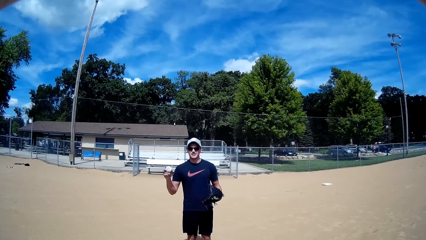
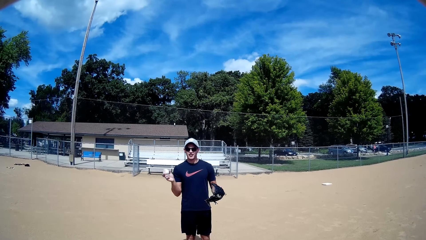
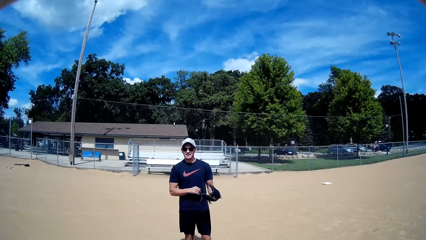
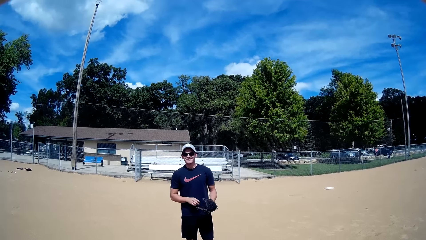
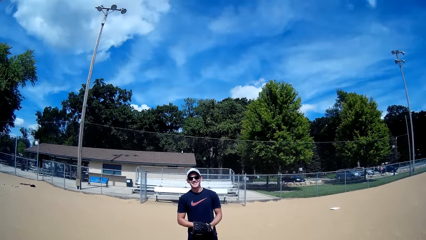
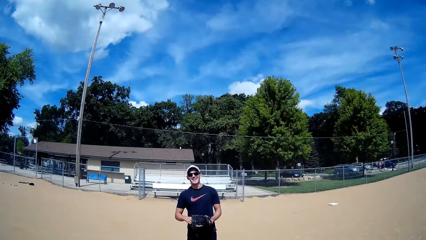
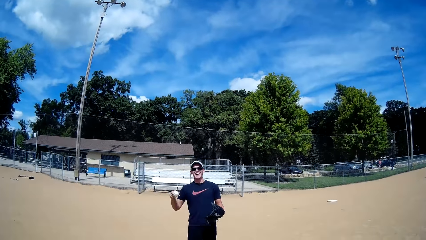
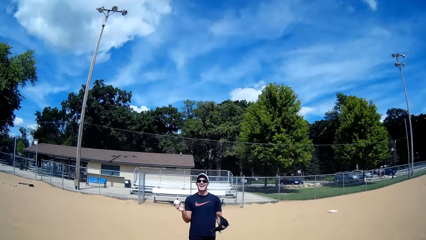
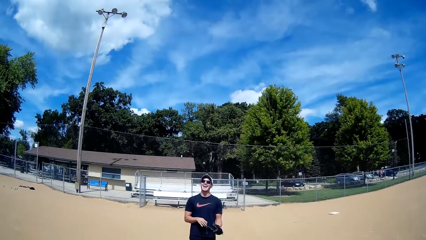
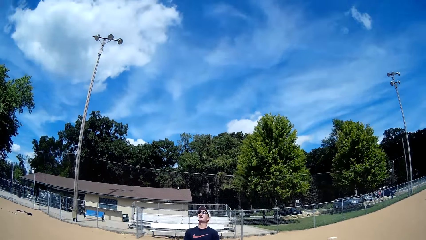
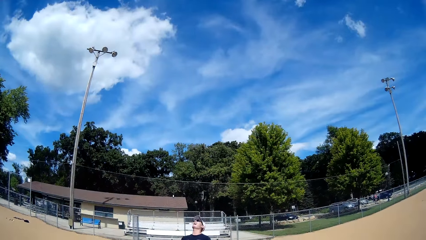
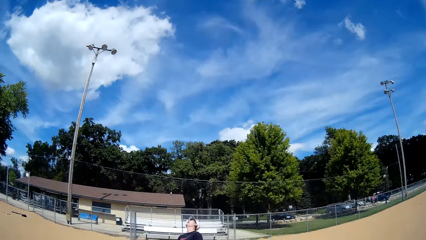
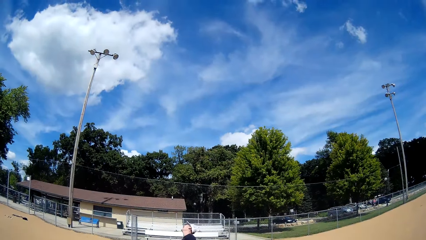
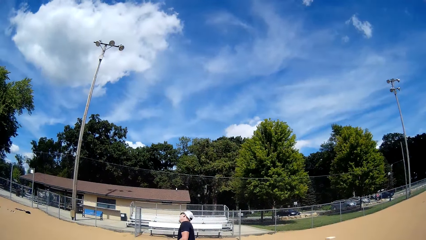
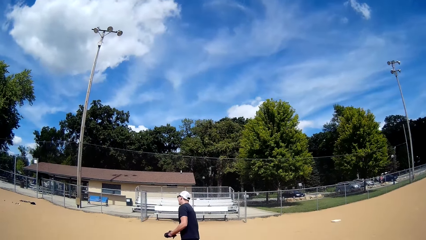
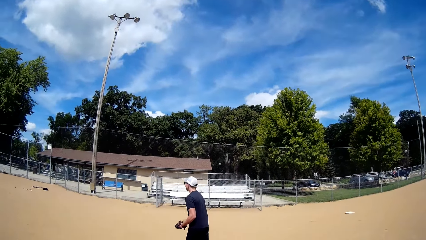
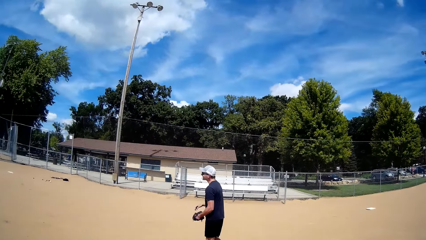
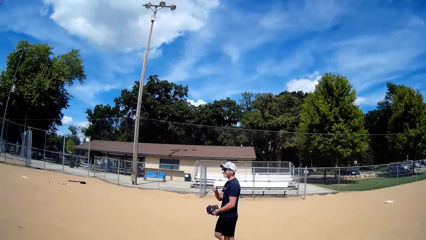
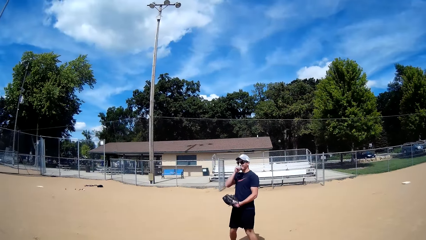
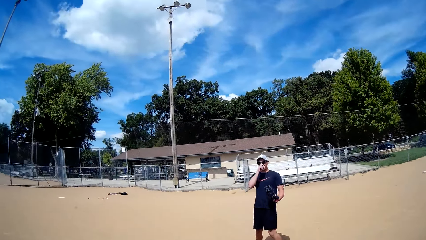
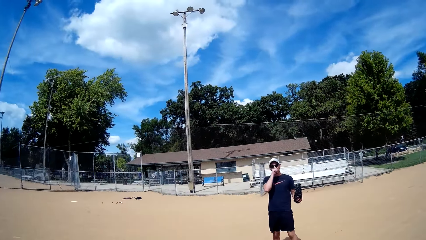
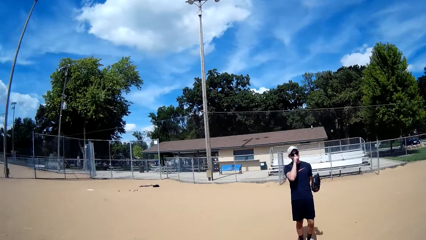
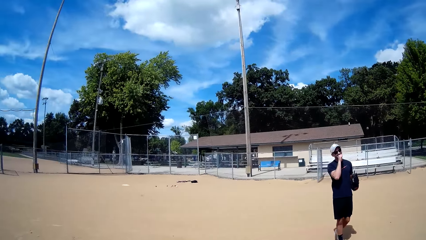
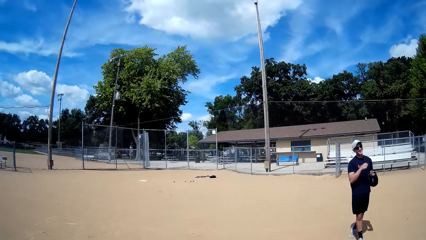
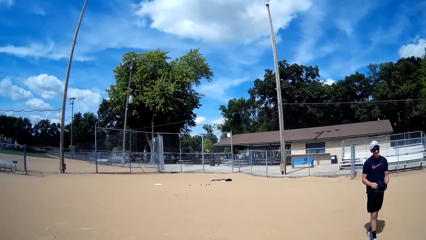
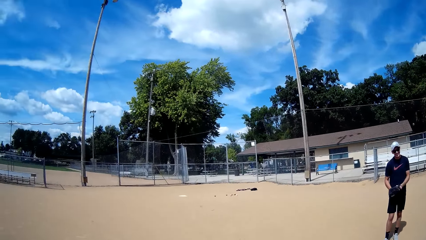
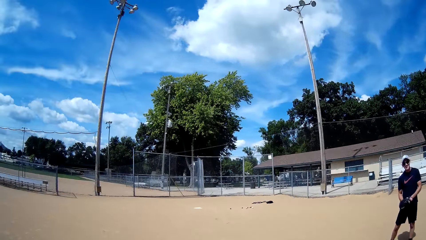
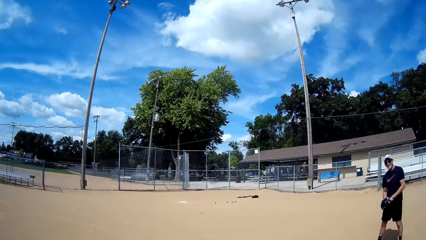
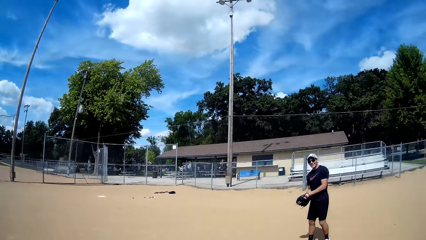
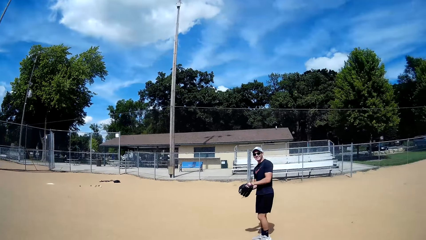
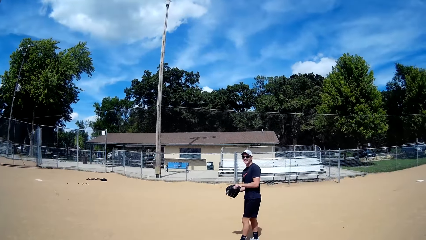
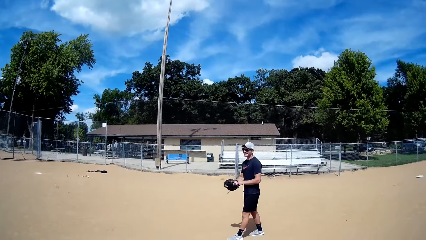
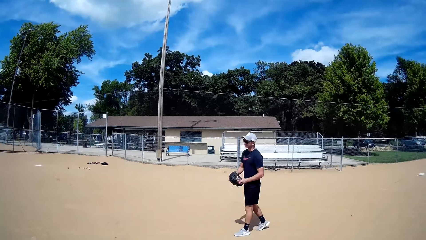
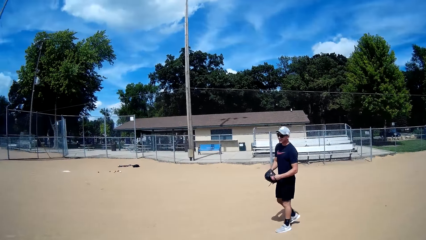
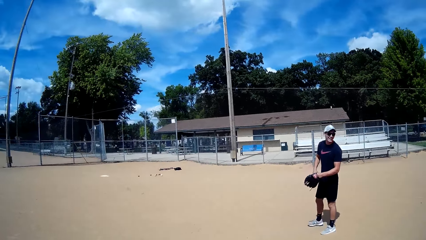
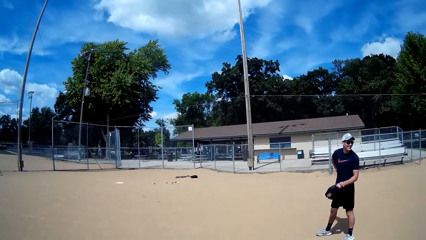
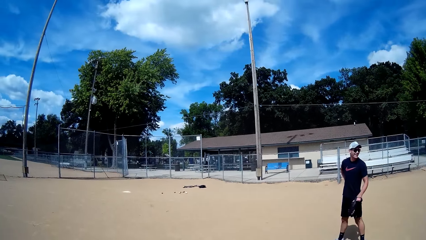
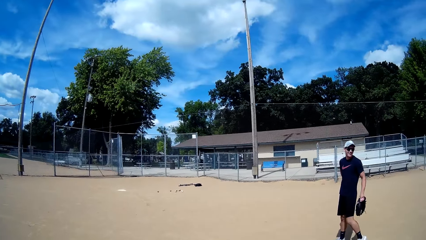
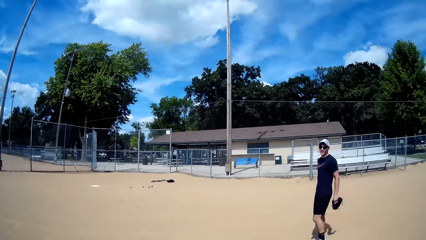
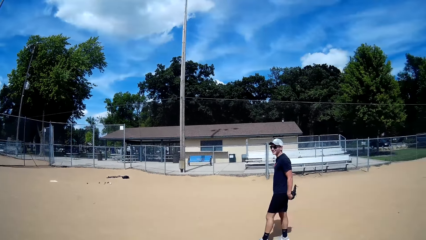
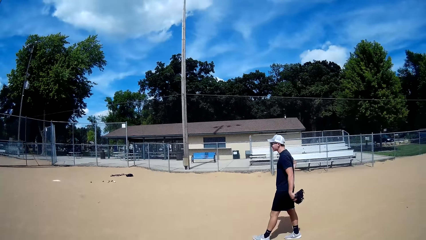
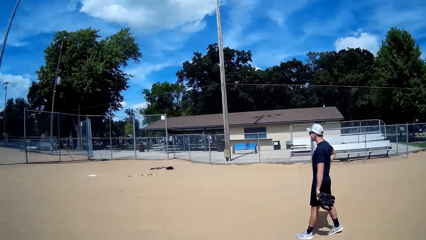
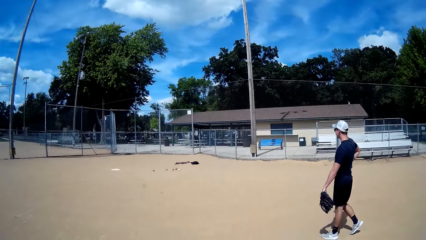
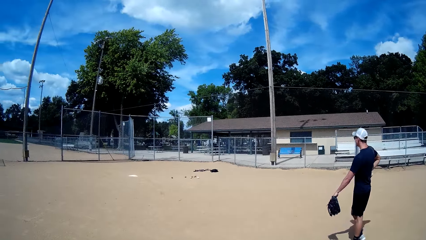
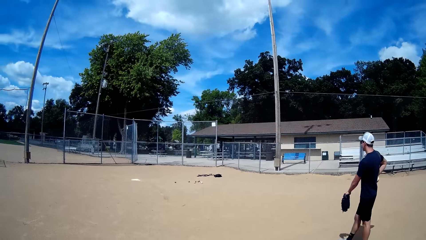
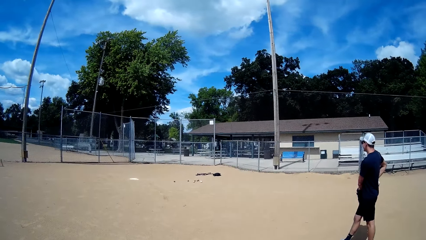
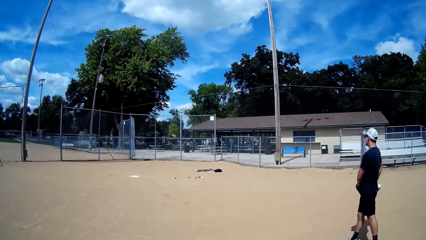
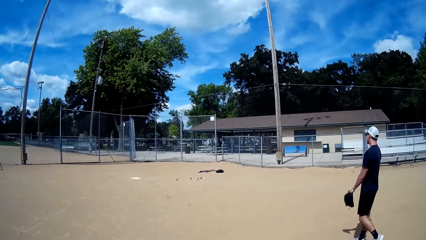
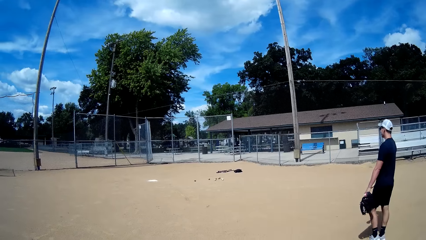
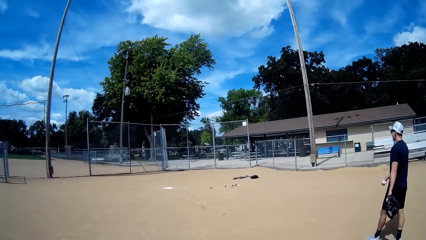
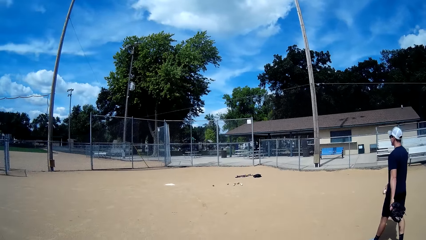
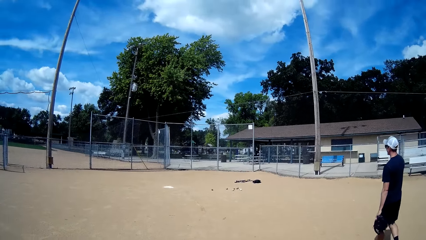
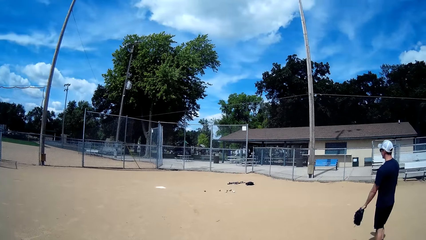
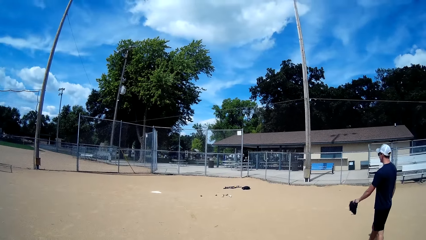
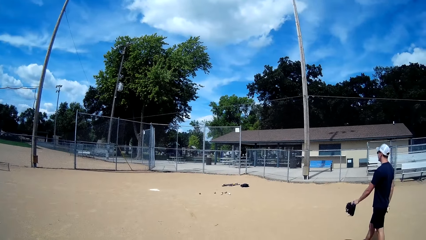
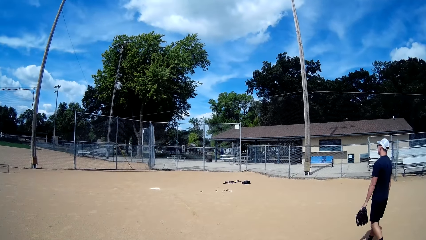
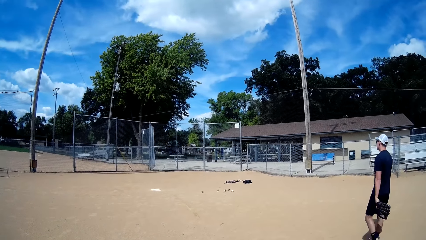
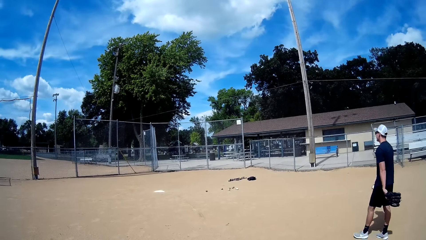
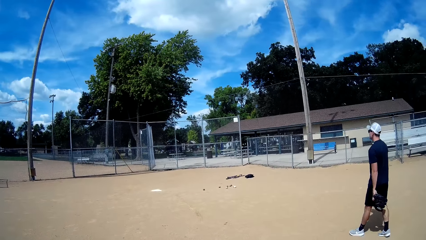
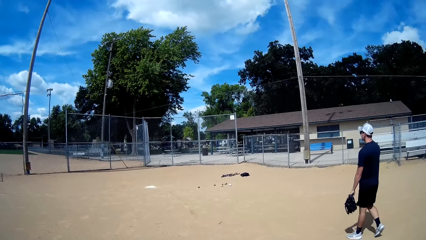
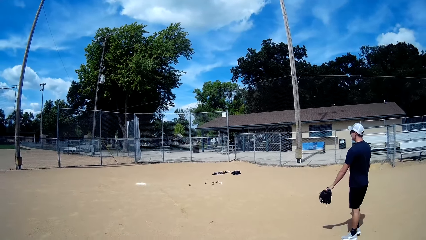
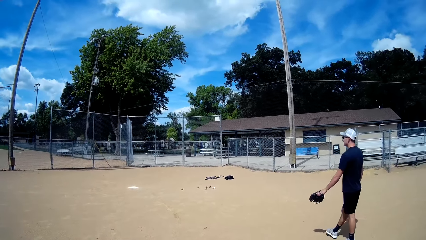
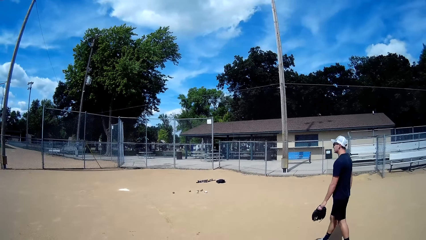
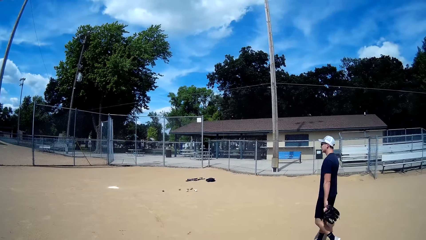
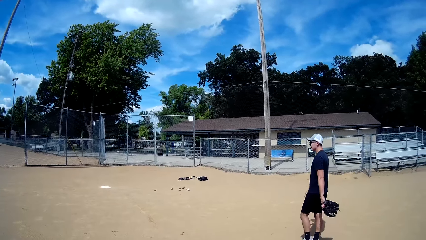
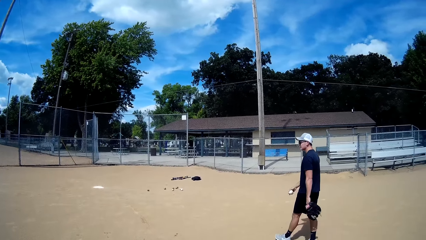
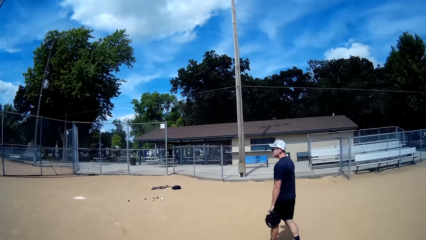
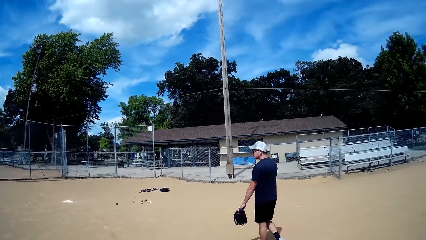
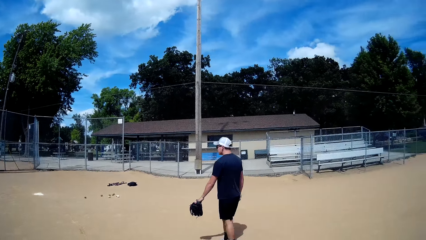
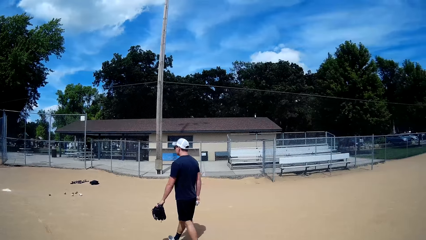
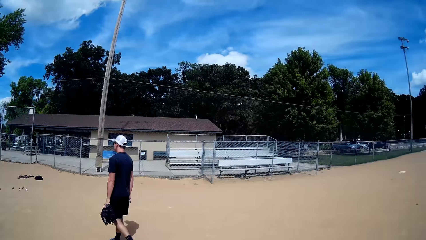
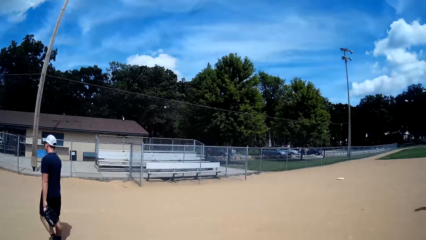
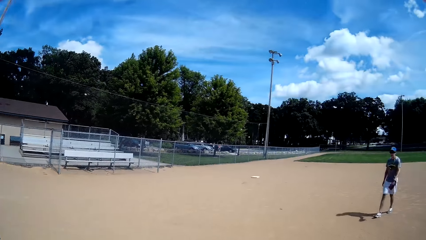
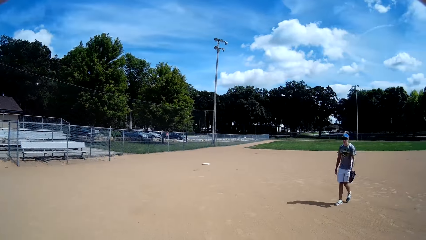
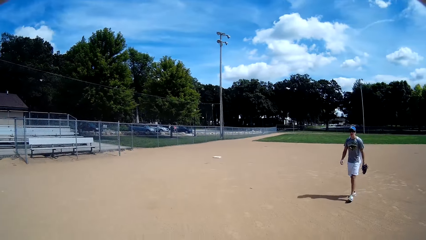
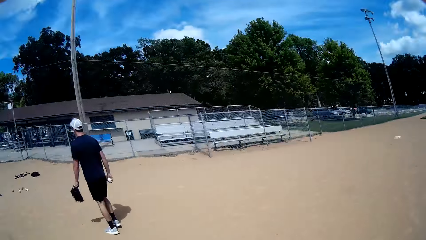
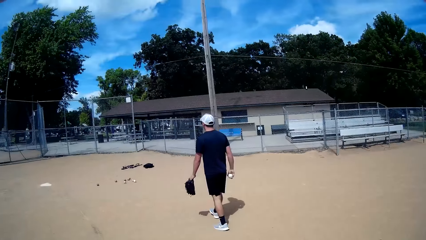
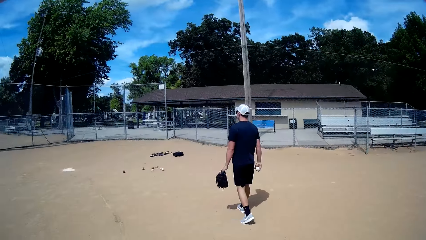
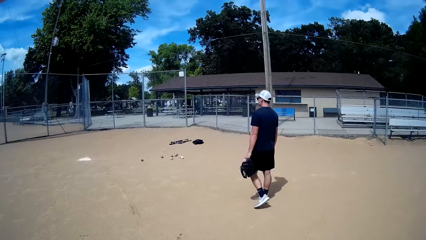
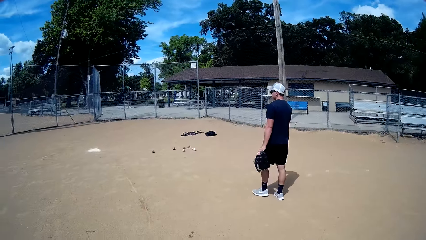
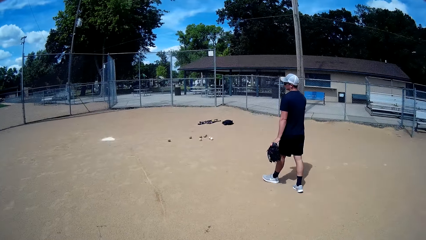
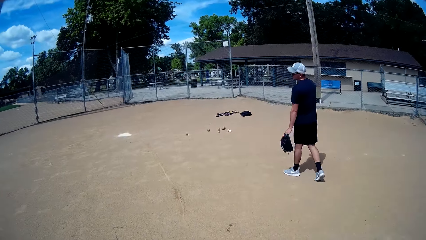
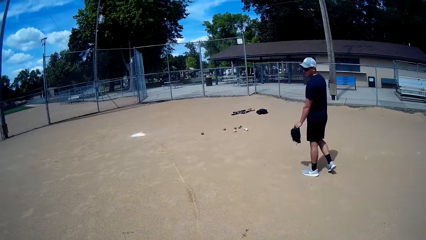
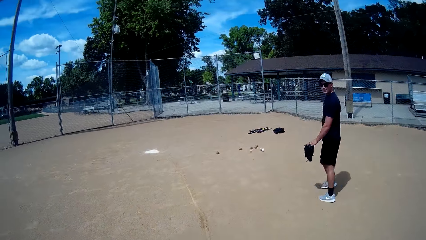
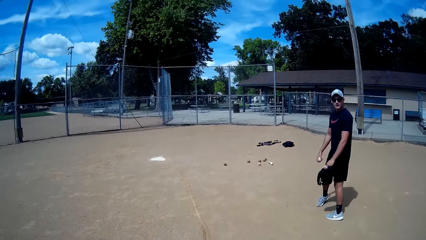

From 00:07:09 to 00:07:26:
A man passes the ball to the right hand. He passes the ball to the left hand, passes the ball to the right hand, and walks around. The camera wearer walks towards a gate behind with the man. The man touches the ball. He walks around. Another man walks towards the gate too.
